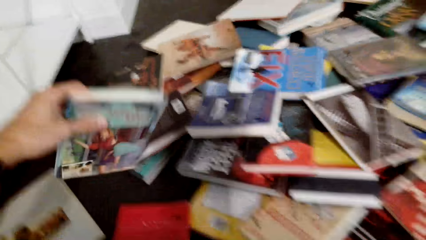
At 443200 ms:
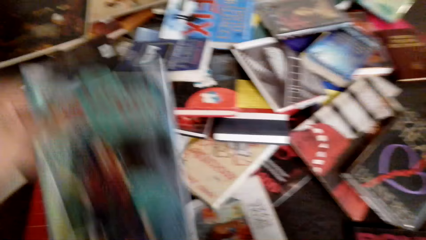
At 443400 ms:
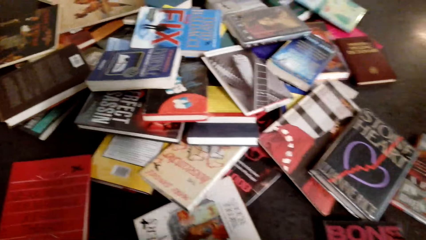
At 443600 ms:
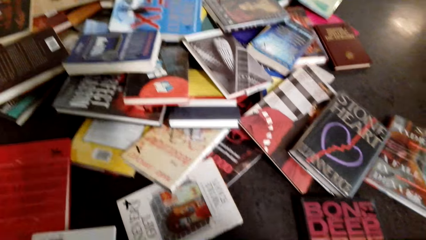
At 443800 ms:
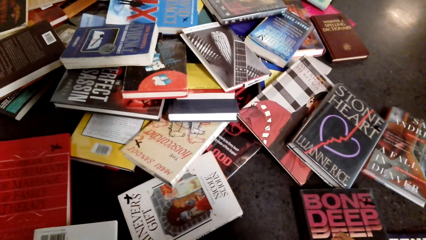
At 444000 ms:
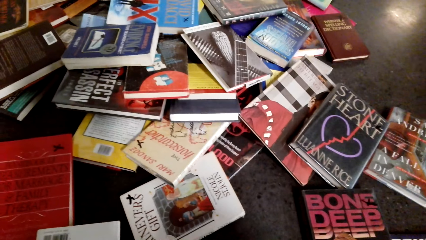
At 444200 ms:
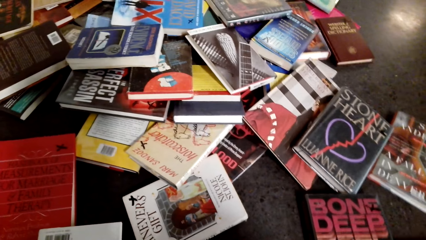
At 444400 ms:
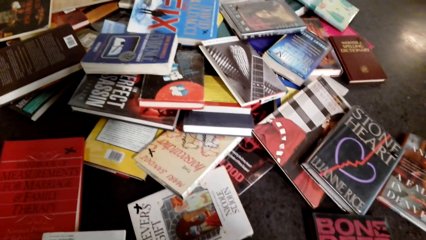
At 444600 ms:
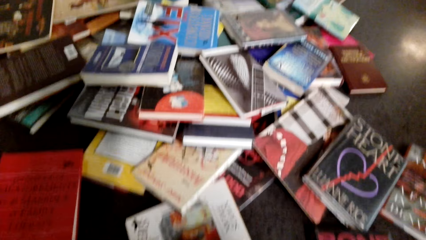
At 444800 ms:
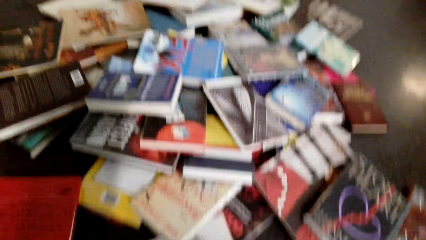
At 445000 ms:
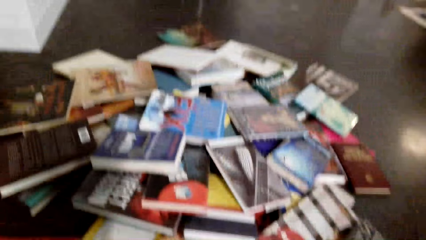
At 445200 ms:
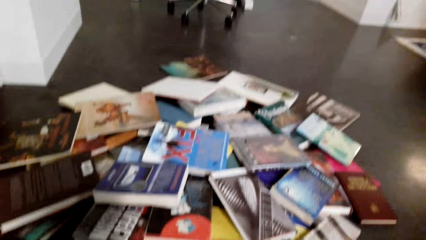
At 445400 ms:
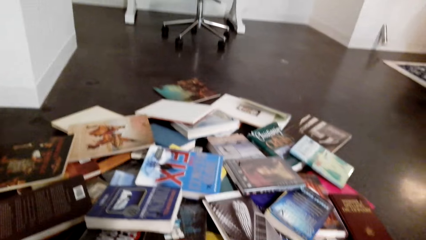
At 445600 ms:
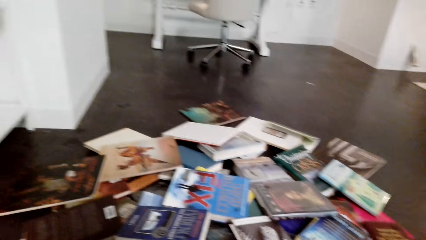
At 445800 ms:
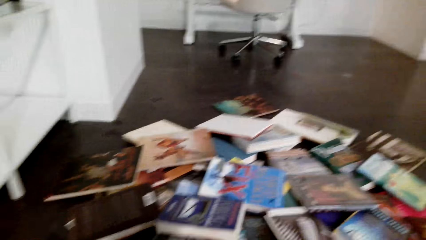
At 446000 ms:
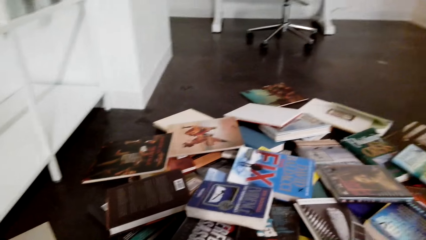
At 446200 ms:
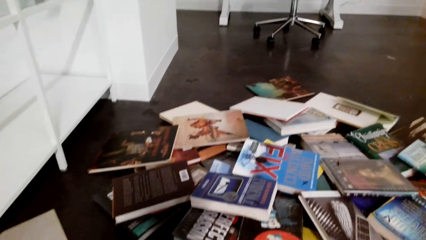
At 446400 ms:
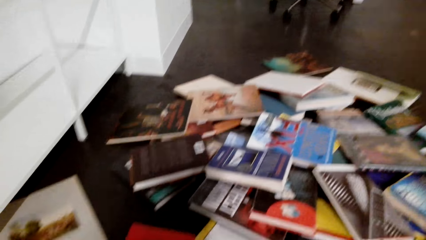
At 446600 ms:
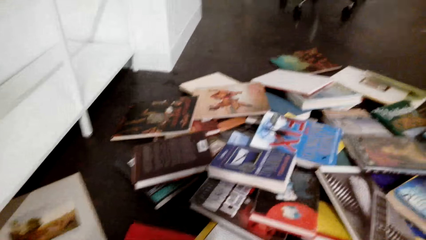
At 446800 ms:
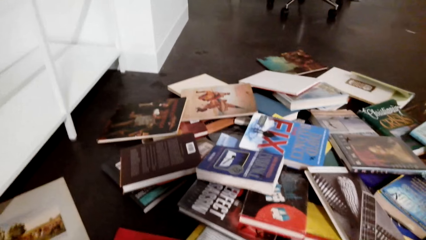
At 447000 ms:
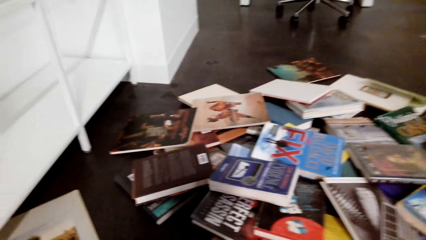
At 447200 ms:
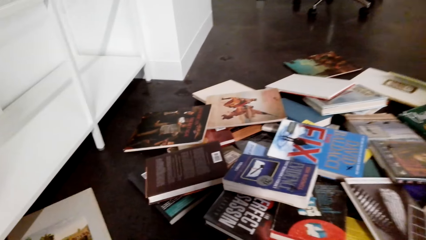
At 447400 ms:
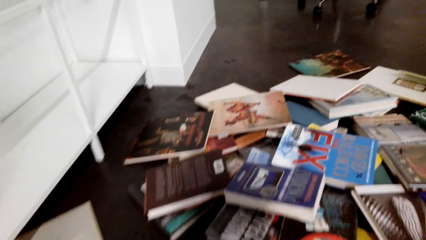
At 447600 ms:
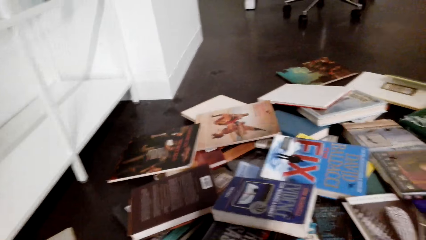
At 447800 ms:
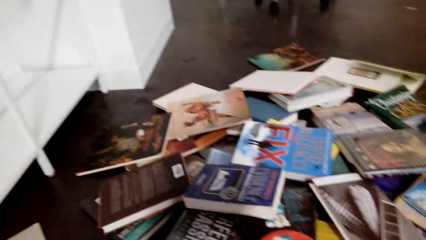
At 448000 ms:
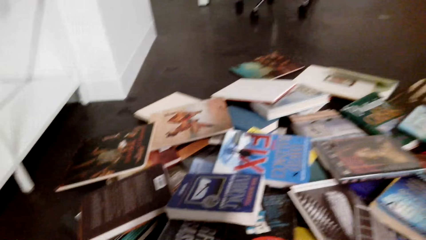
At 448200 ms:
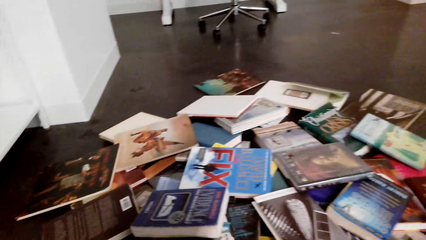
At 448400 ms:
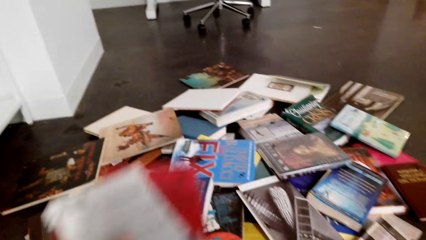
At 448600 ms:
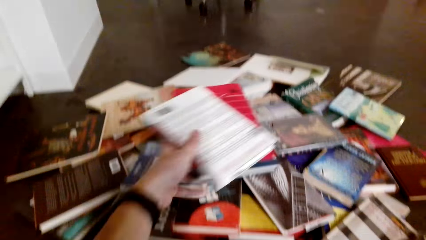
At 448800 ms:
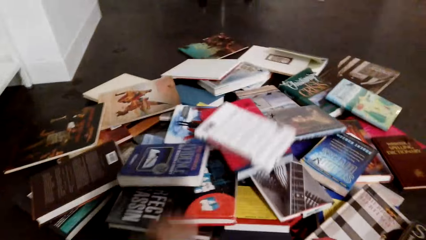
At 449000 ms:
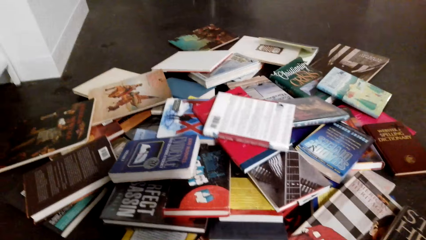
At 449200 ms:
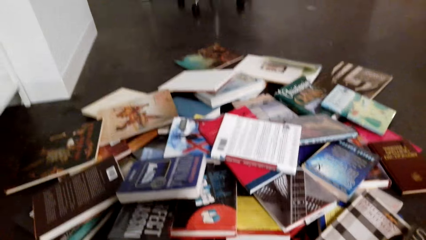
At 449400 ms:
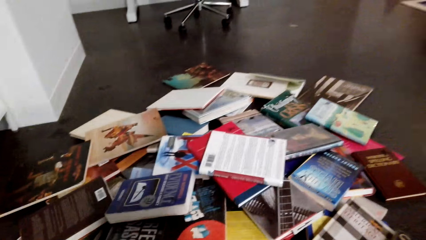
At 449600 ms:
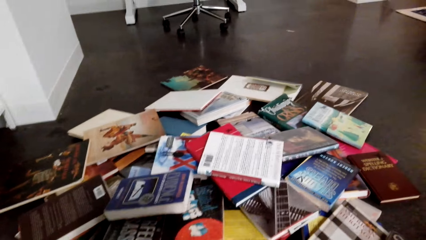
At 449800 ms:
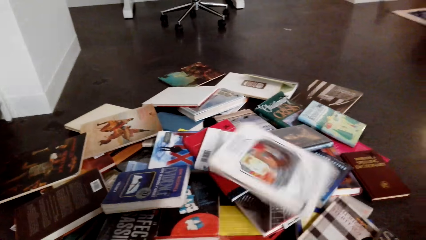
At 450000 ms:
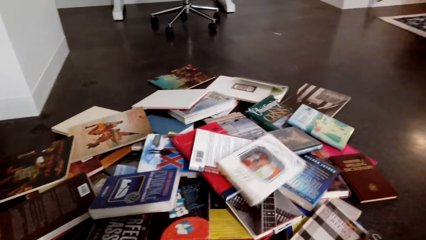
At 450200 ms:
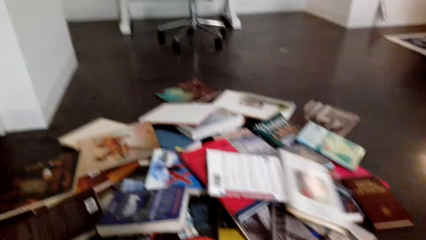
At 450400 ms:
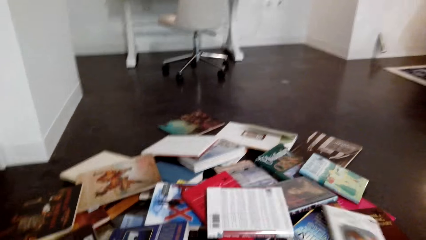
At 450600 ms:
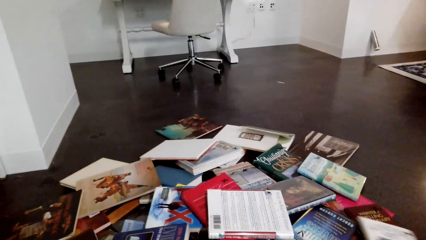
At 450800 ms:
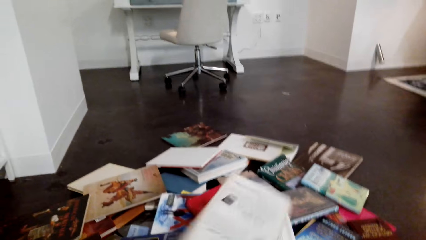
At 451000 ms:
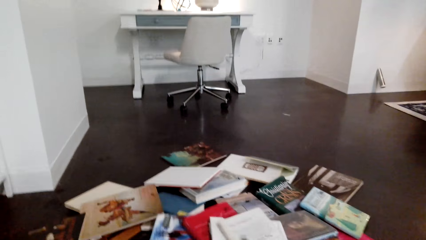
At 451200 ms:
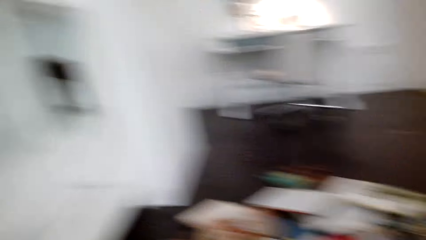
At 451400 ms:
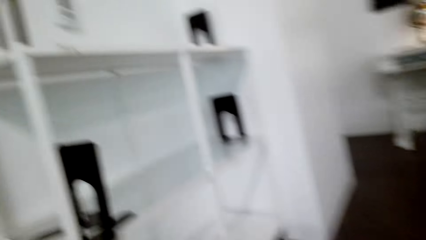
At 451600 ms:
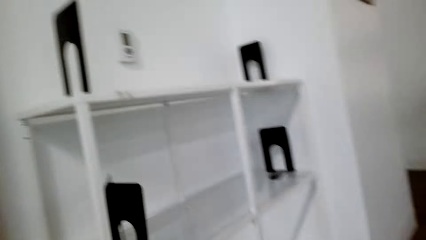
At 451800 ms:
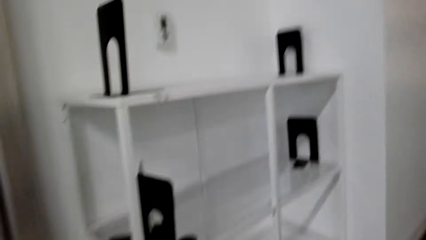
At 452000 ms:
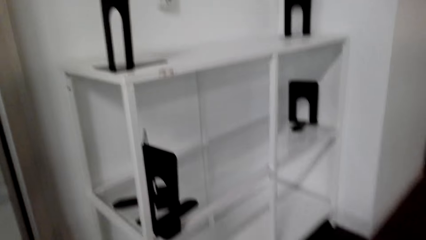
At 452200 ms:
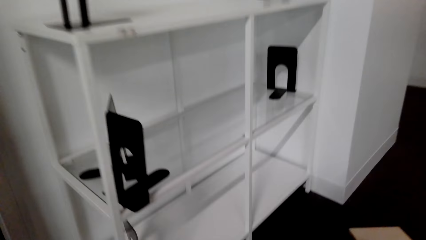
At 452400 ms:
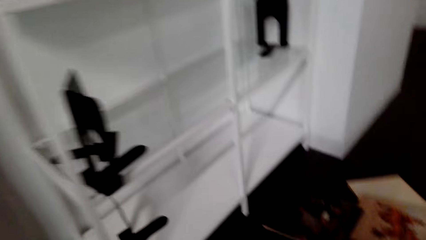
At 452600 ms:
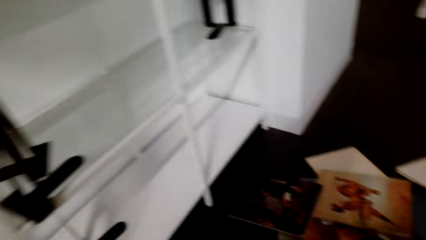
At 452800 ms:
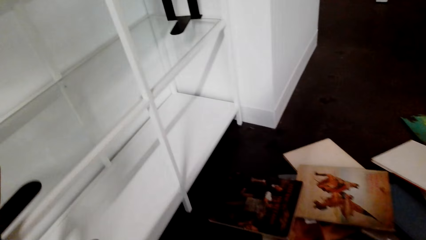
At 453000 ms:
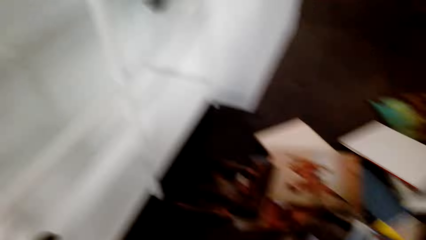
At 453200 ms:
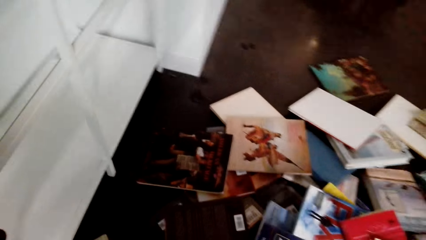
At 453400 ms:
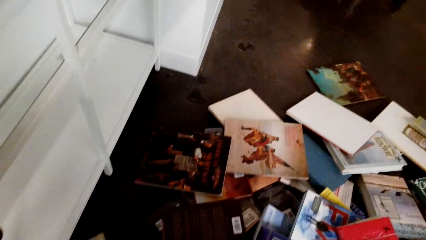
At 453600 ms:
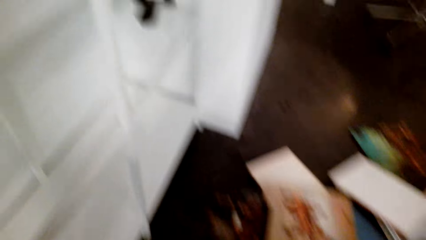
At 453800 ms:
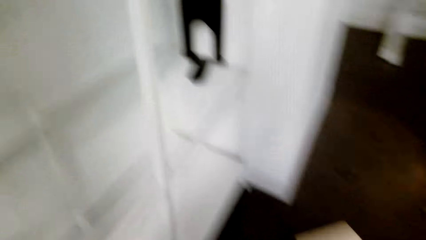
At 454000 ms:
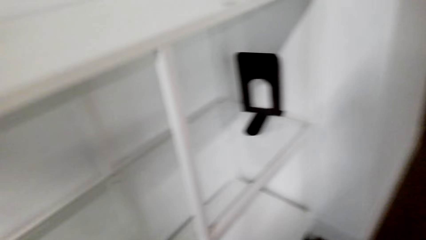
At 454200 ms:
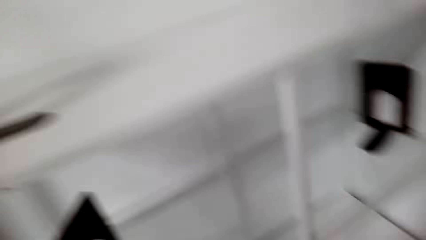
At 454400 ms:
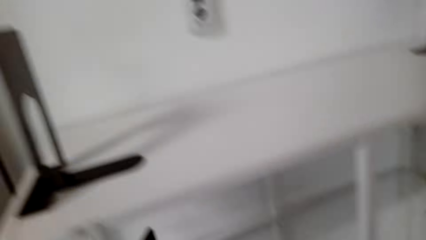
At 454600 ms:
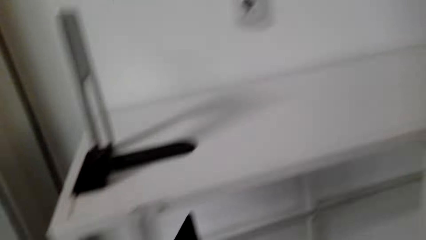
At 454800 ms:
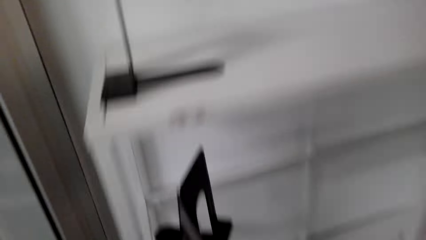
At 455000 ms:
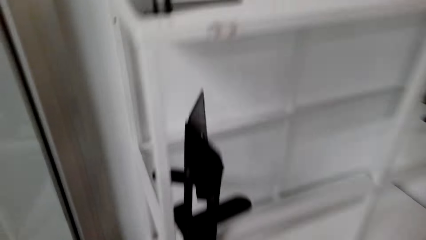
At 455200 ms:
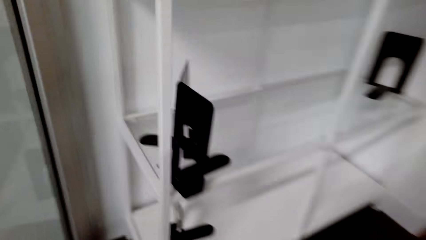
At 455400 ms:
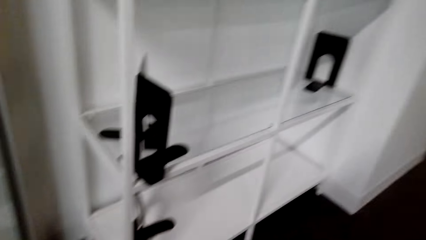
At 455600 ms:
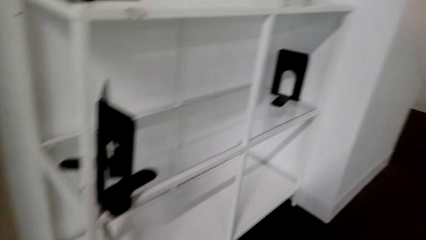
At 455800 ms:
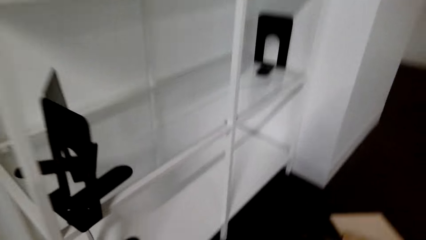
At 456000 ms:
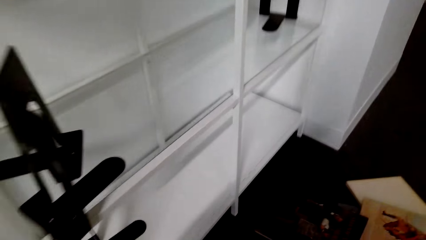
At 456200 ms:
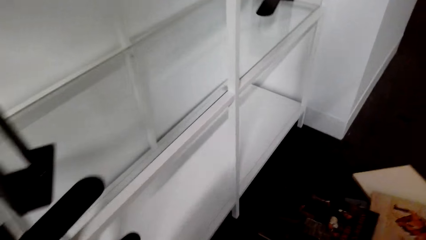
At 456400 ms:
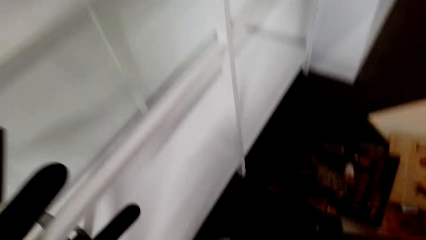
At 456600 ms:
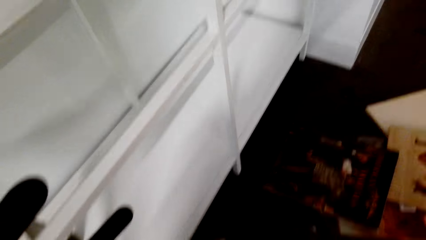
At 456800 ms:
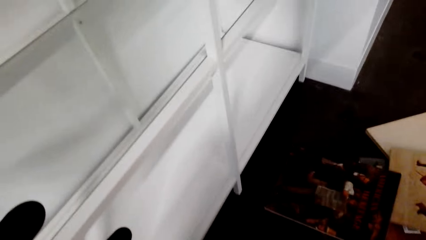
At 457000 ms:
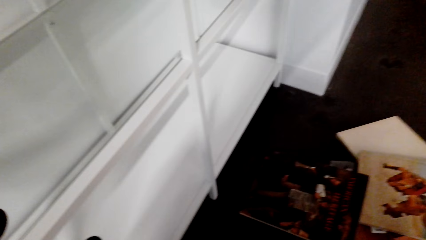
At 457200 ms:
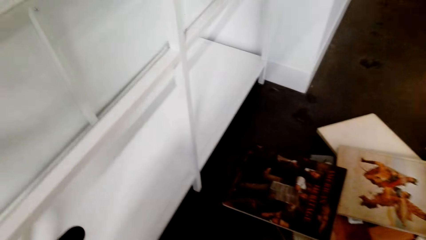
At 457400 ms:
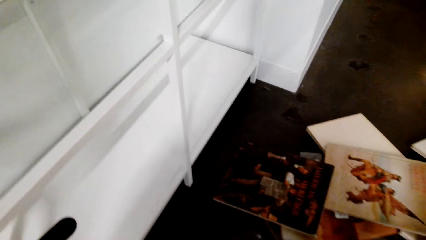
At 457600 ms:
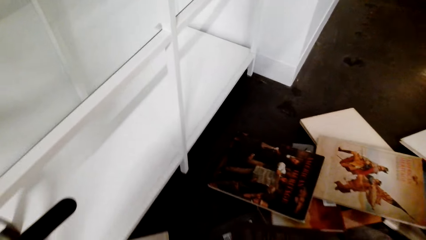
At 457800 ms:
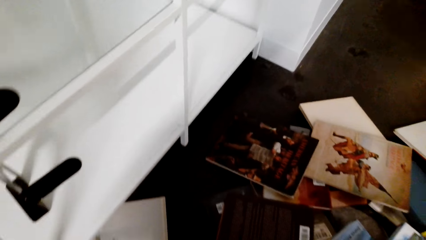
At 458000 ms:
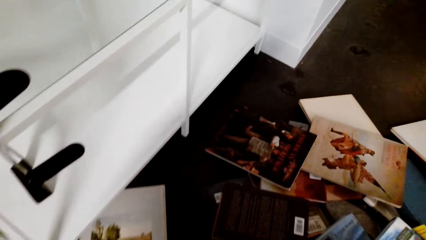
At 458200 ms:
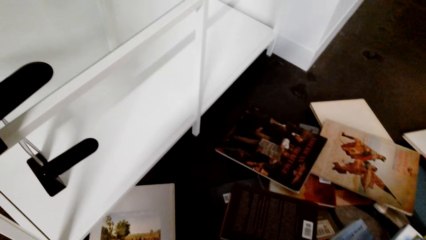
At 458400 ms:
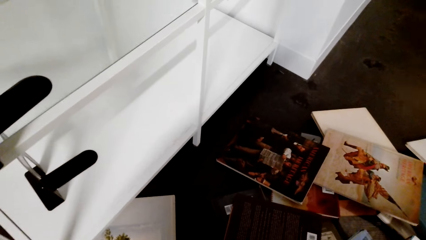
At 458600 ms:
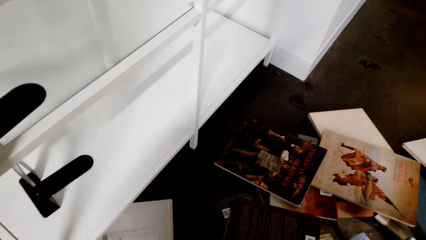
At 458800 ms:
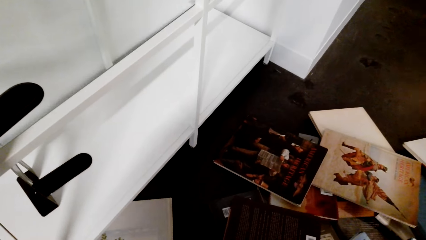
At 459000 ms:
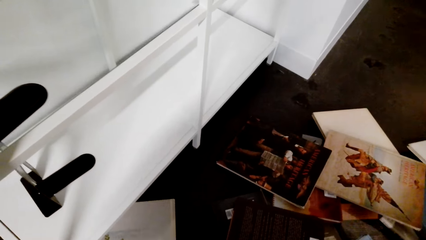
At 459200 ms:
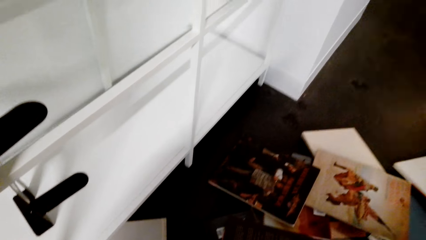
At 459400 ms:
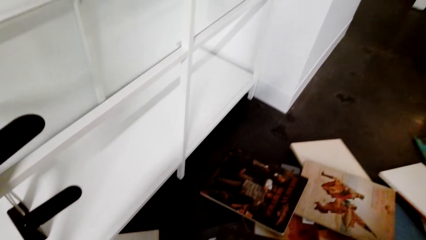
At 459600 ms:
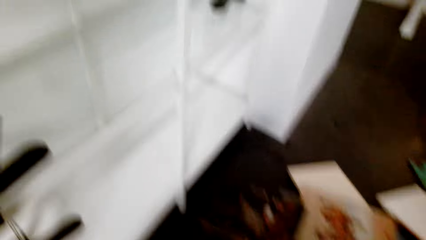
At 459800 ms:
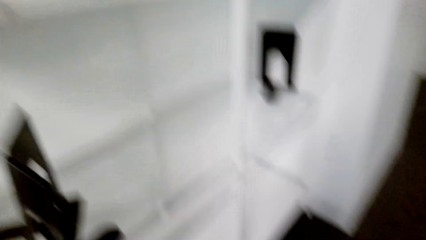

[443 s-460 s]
The camera wearer picks the book. They look around. They drop the books and throw the books on top of the others. They look around. They walk in the house.
